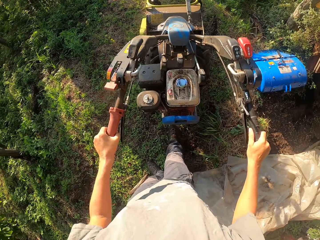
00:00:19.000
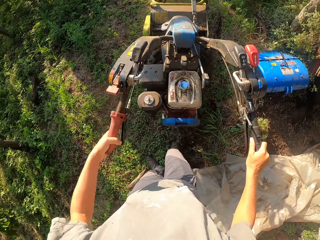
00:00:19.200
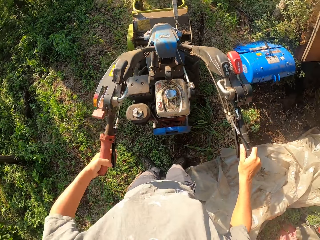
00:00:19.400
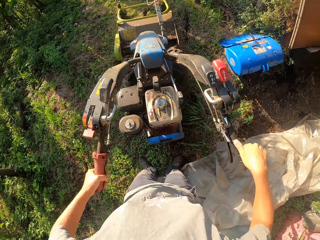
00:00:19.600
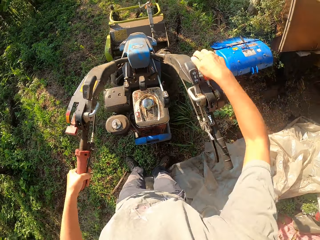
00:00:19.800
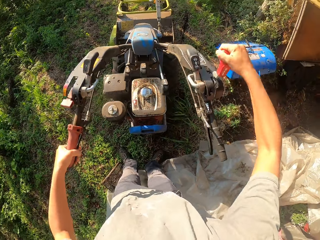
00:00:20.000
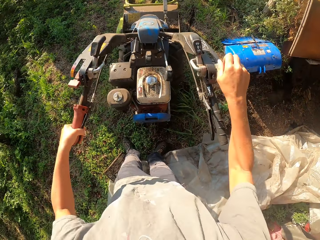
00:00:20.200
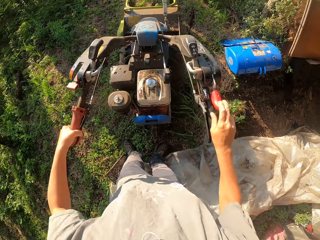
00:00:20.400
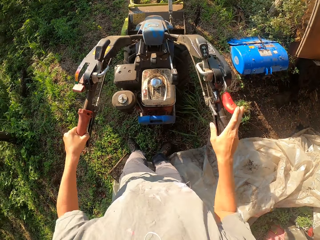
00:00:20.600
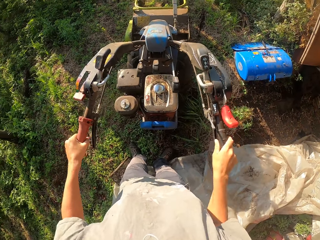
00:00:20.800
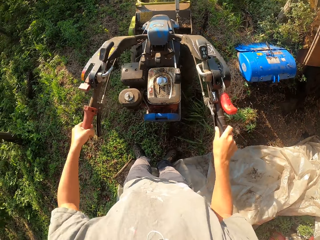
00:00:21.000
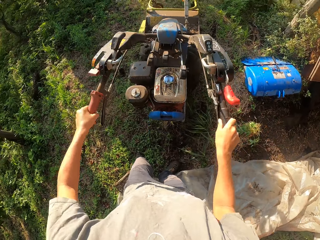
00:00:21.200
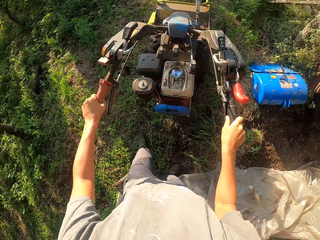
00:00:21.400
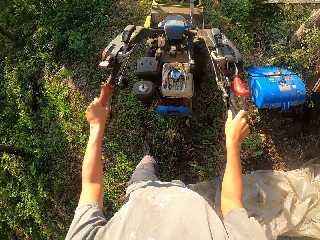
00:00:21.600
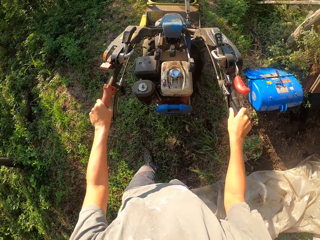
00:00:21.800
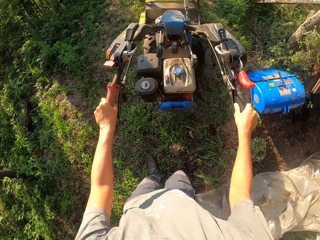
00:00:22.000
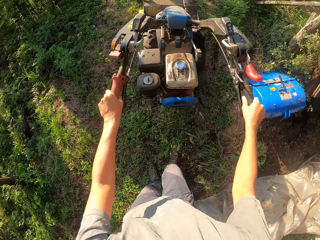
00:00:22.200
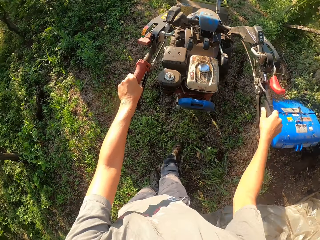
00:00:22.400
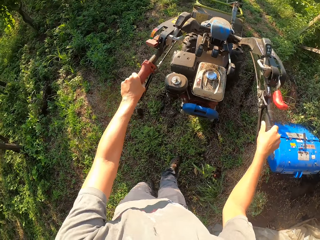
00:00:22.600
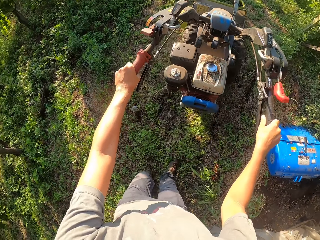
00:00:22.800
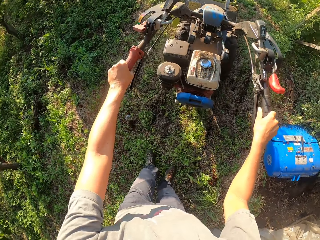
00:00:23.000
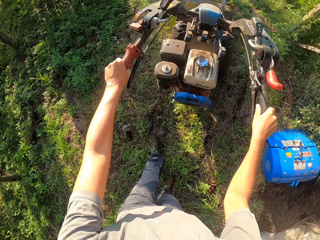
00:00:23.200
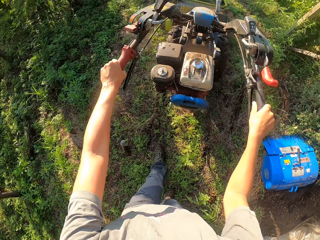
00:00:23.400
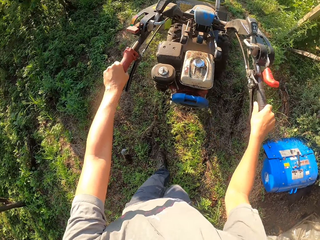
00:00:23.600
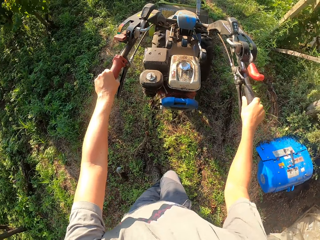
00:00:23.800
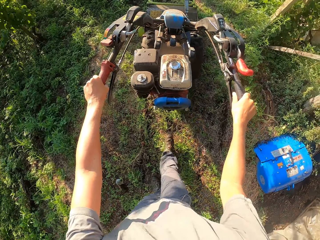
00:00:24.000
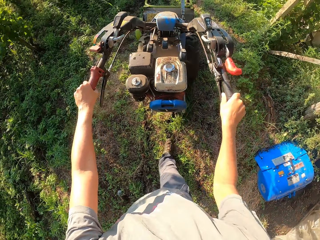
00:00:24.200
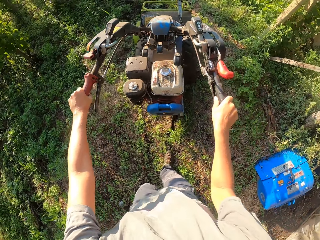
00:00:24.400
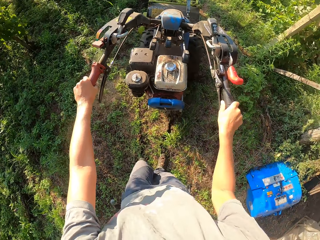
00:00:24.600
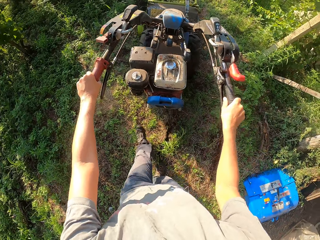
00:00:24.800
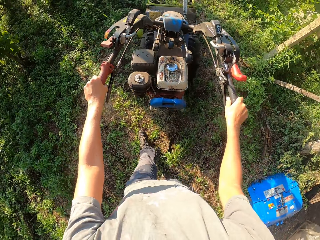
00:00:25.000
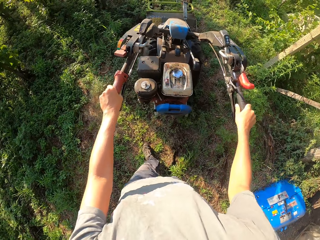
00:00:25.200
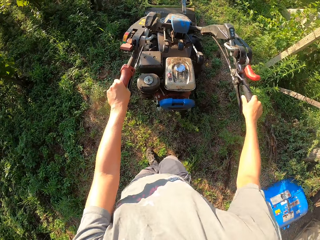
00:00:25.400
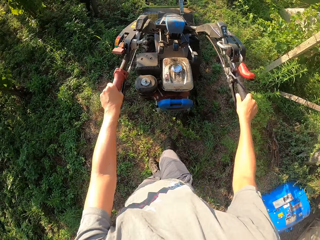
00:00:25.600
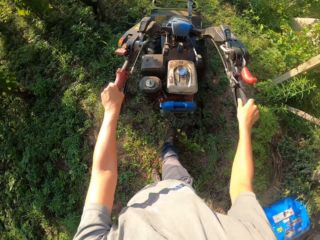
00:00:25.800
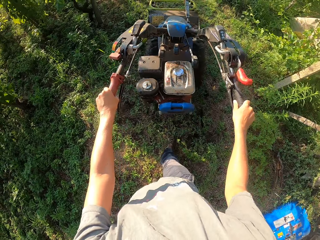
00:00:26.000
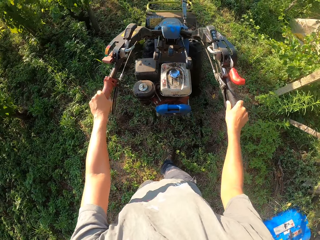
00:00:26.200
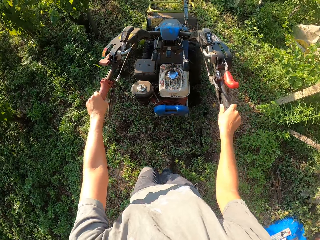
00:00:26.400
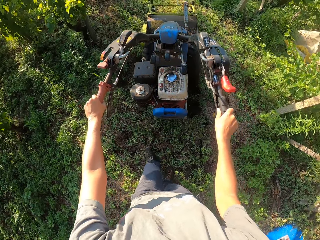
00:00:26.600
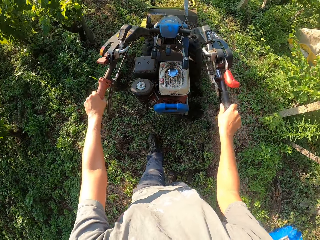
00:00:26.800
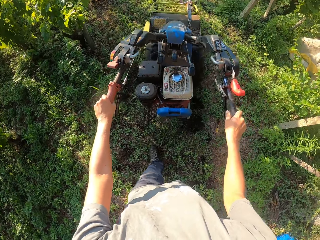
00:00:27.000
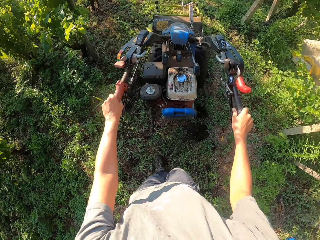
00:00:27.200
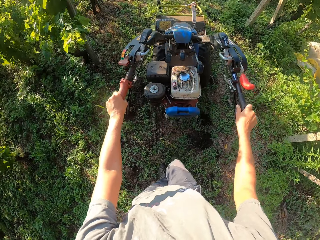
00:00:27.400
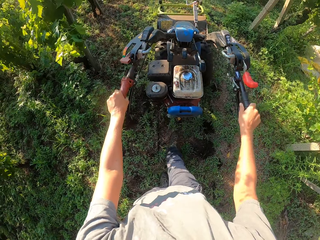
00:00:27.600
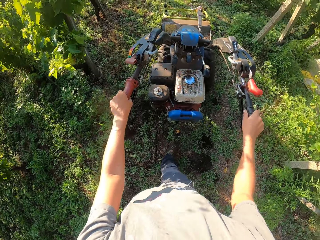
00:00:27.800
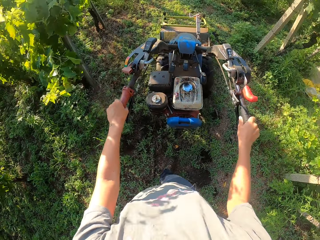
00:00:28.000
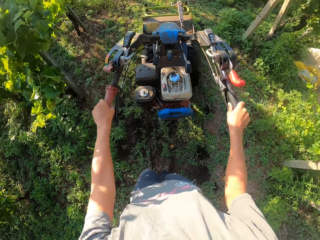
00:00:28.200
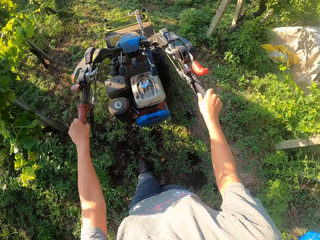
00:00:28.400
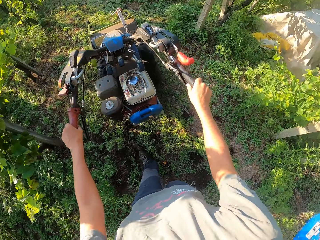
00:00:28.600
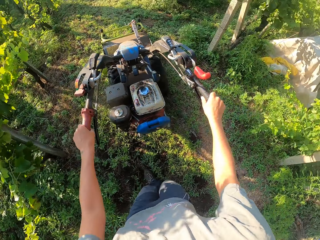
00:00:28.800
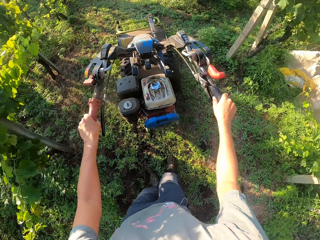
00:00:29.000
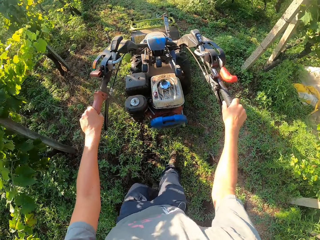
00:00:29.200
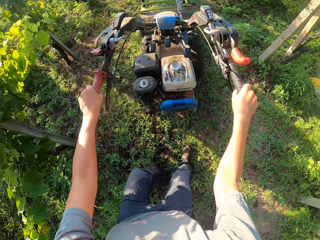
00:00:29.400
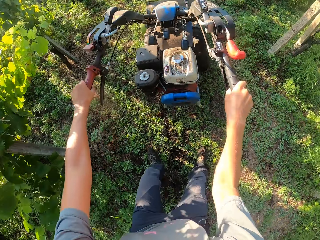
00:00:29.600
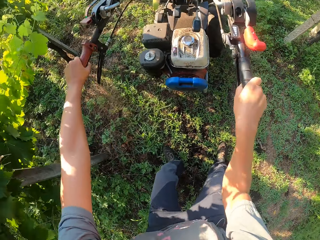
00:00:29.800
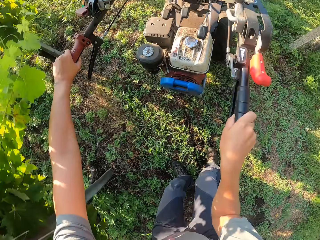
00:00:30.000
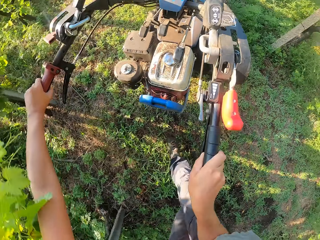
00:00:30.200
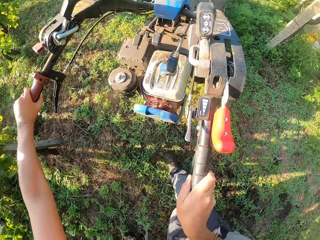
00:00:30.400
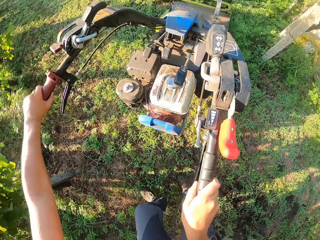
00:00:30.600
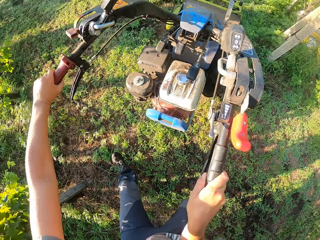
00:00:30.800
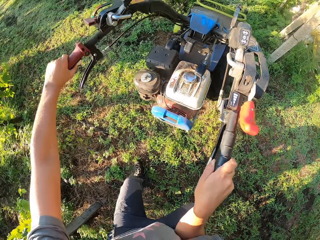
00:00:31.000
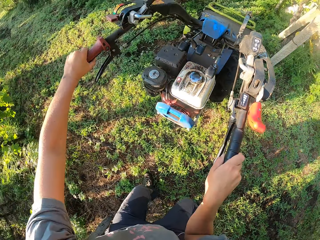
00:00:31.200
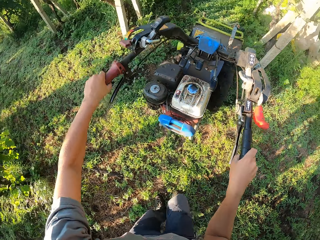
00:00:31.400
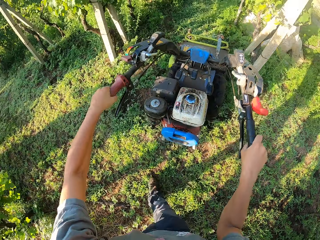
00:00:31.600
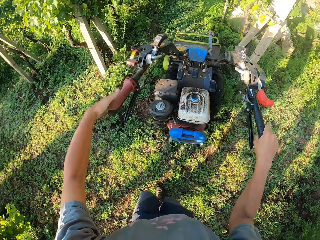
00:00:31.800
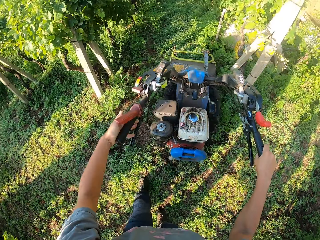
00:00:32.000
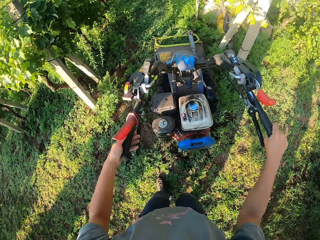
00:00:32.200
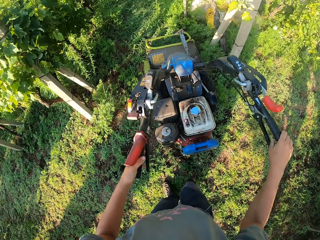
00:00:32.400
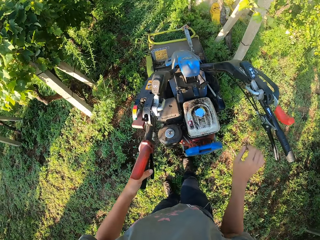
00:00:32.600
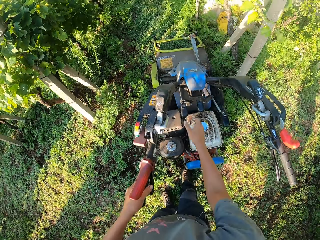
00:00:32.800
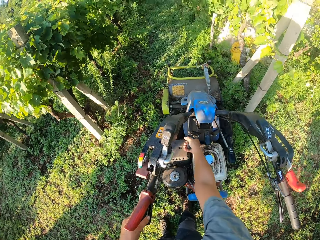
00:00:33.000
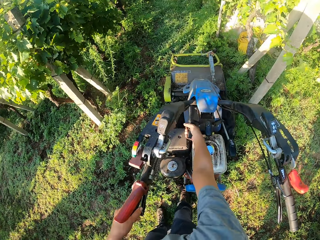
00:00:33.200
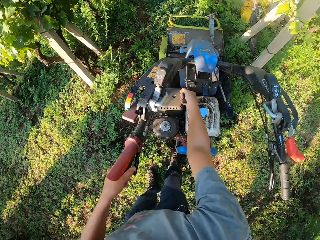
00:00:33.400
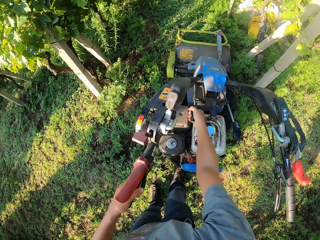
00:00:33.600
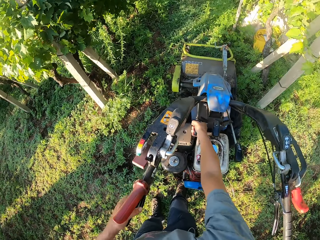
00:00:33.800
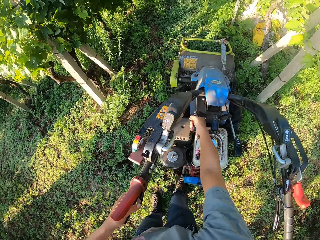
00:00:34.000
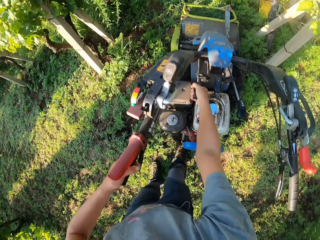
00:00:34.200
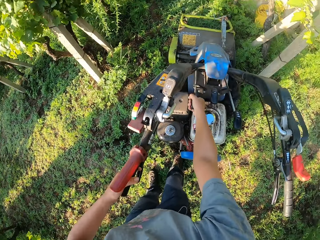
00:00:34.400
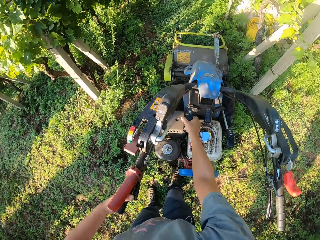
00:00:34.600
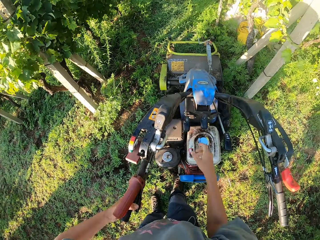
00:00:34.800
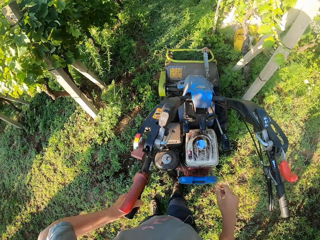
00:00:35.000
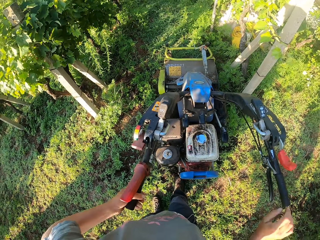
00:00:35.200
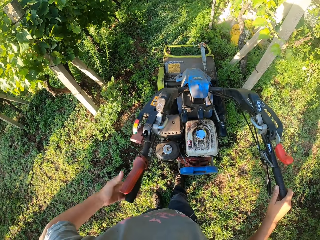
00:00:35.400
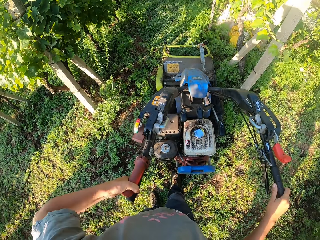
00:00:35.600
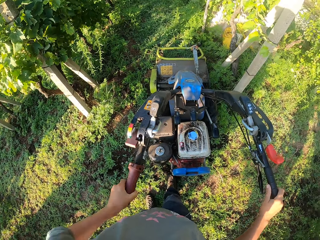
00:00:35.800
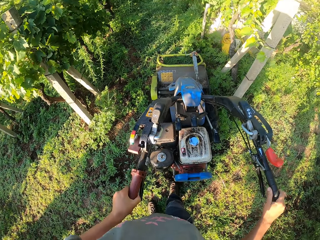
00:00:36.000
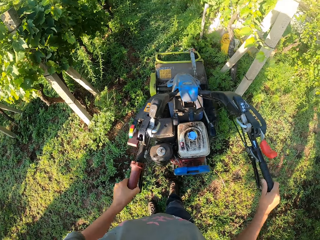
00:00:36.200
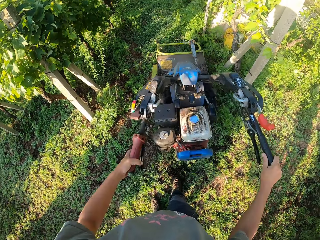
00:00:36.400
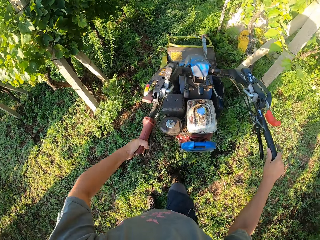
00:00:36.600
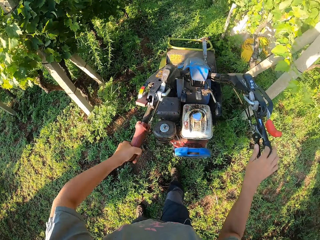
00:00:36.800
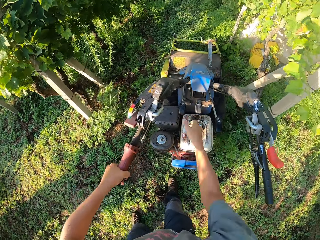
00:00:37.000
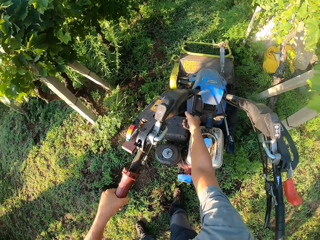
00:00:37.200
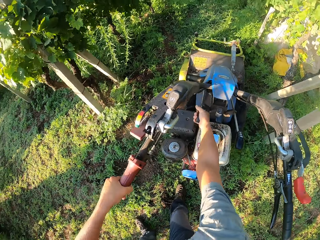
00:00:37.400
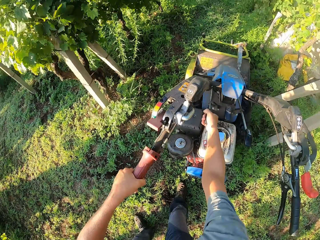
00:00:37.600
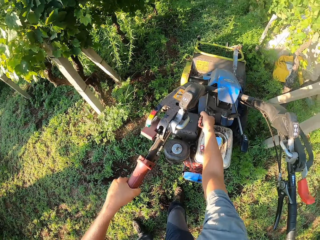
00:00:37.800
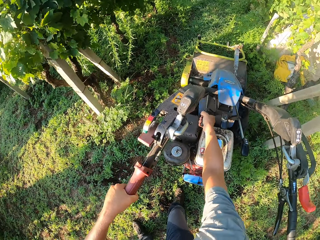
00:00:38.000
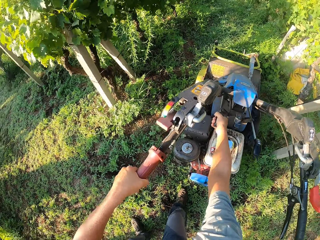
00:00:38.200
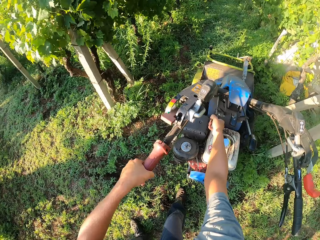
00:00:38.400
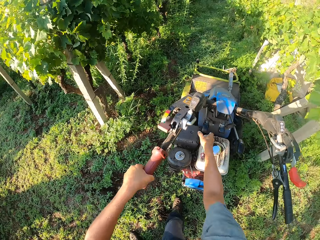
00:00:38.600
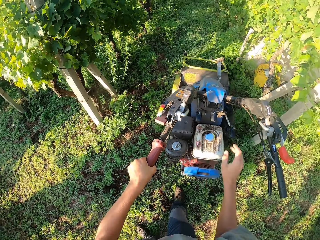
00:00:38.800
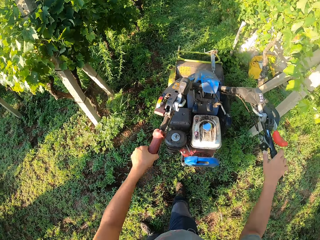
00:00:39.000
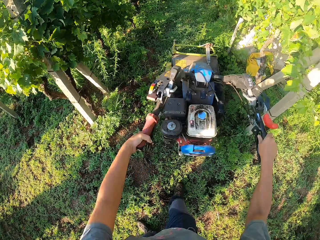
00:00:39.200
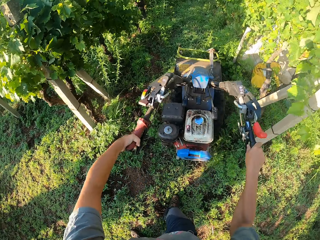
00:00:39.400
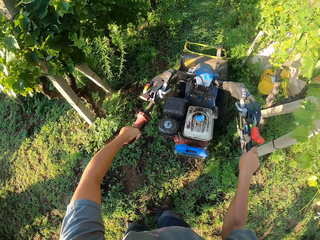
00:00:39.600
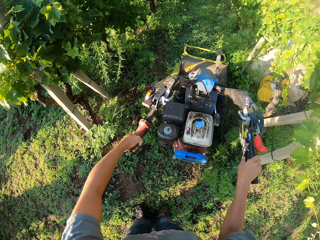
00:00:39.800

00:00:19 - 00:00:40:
The camera wearer pulls down a lever on the lawn mower. They push the lawn mower forward on the lawn. They turn the mower right in between plant rows. They stop pushing the lawn mower. They pull down the lever on the lawn mower. They press the clutch lever on the lawn mower and drive the lawn mower. They pull down the lever on the lawn mower. They press the clutch lever on the lawn mower and drive the lawn mower.
